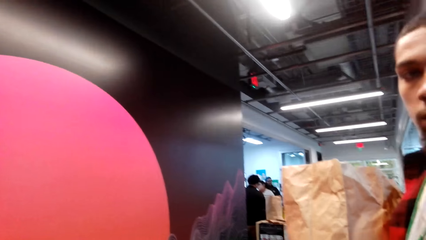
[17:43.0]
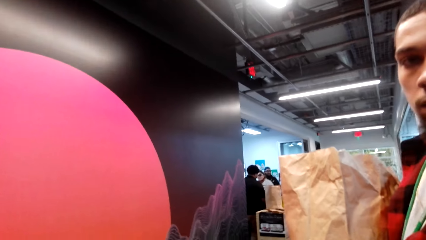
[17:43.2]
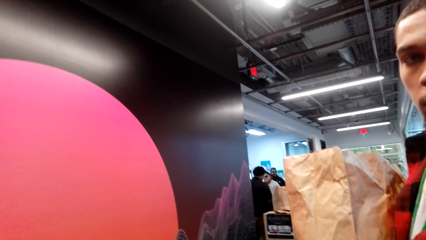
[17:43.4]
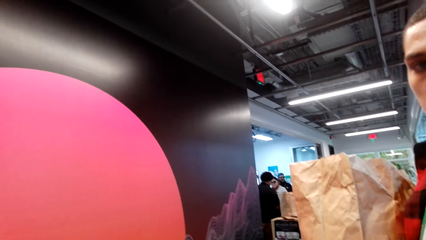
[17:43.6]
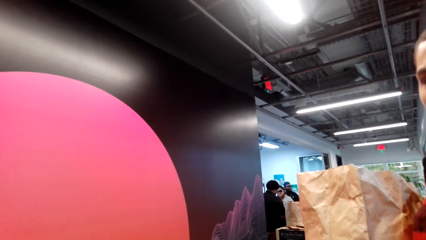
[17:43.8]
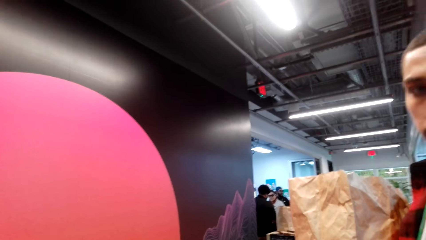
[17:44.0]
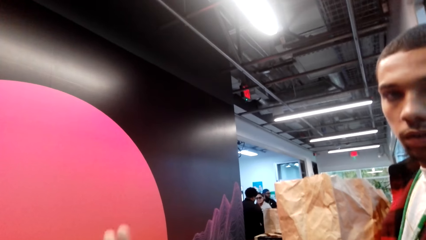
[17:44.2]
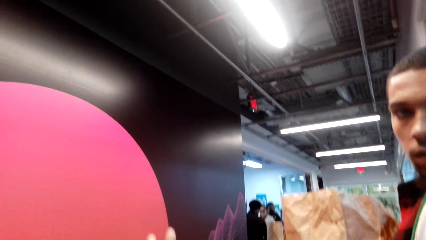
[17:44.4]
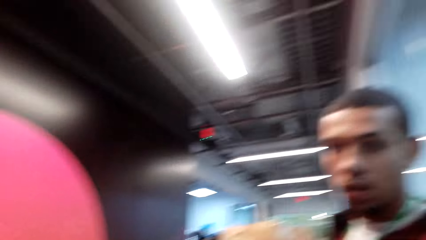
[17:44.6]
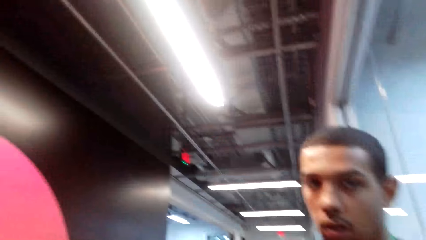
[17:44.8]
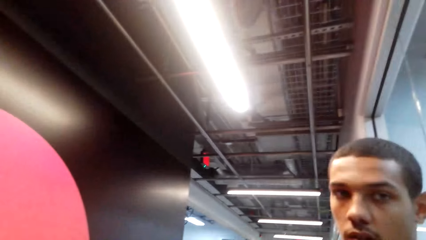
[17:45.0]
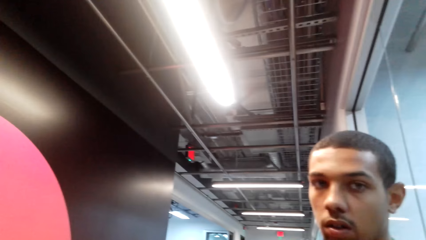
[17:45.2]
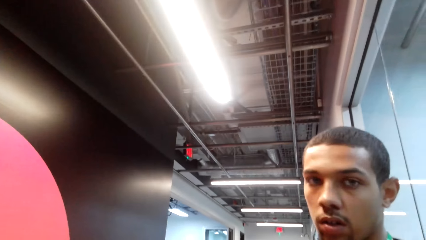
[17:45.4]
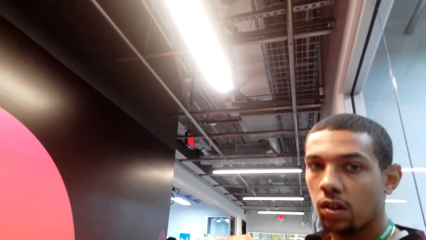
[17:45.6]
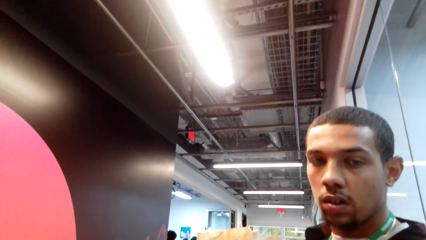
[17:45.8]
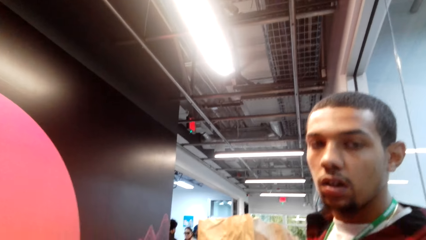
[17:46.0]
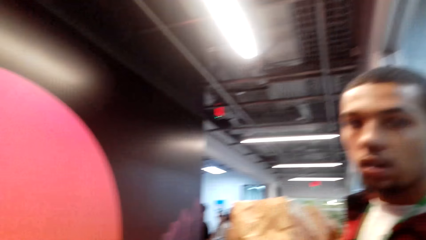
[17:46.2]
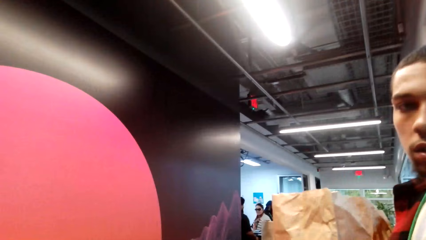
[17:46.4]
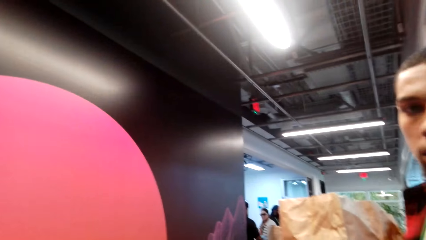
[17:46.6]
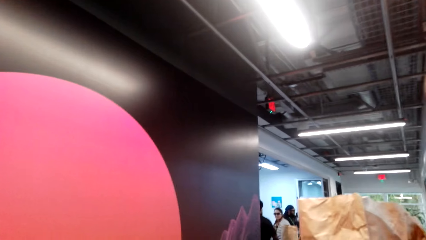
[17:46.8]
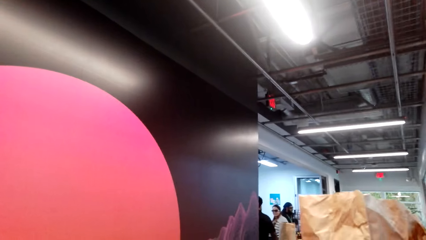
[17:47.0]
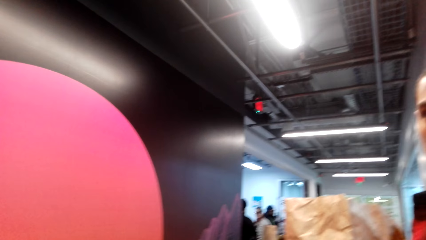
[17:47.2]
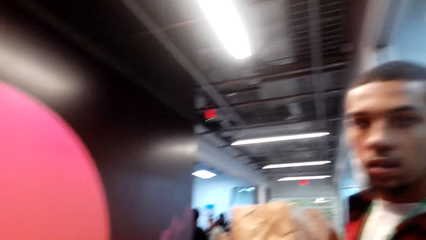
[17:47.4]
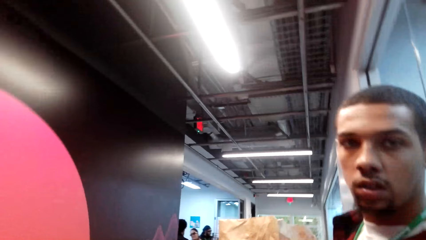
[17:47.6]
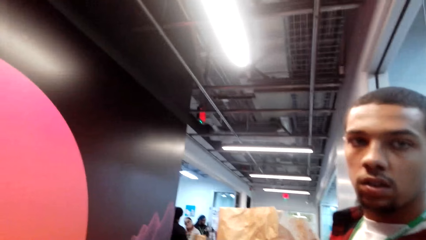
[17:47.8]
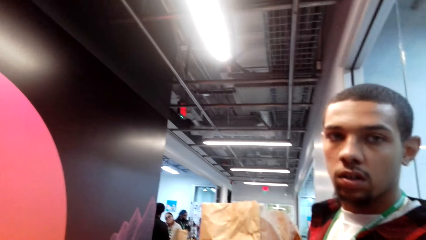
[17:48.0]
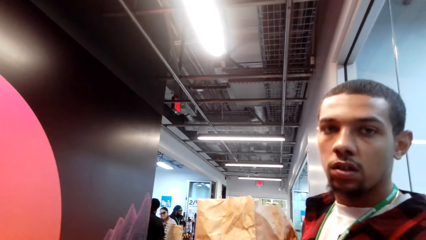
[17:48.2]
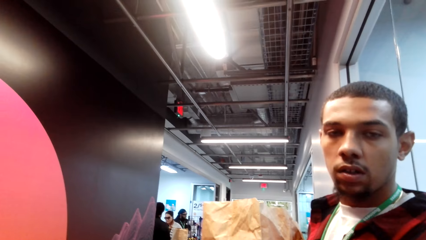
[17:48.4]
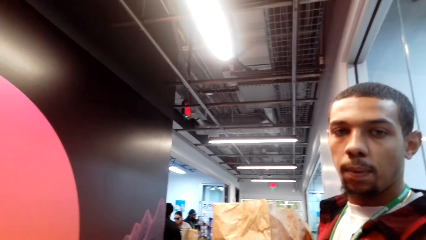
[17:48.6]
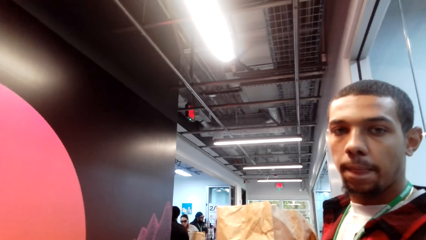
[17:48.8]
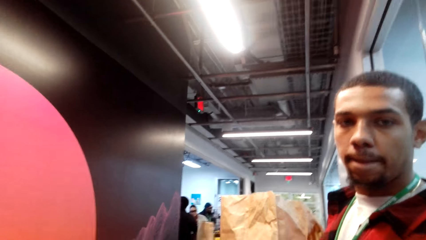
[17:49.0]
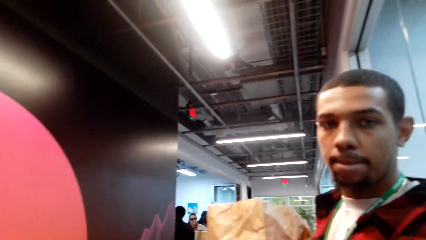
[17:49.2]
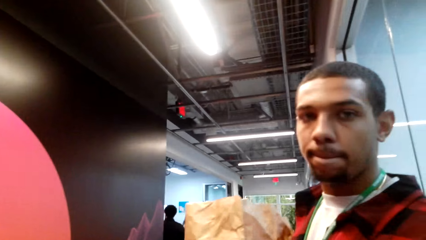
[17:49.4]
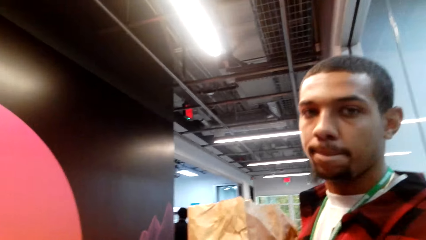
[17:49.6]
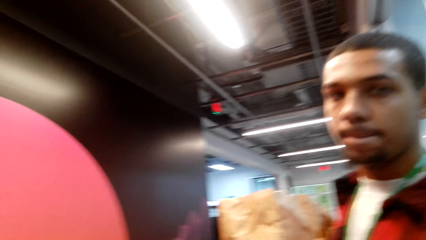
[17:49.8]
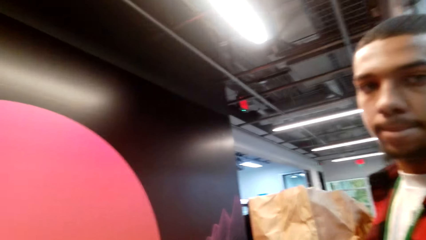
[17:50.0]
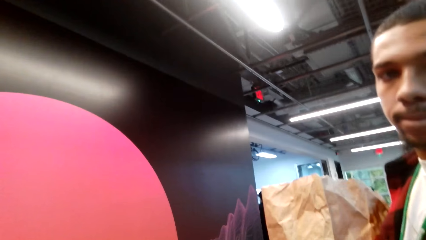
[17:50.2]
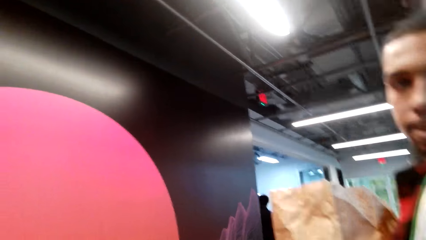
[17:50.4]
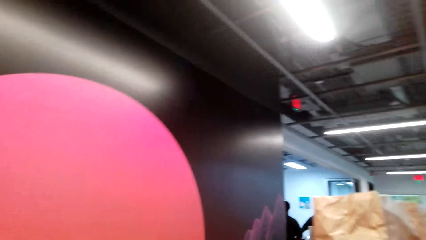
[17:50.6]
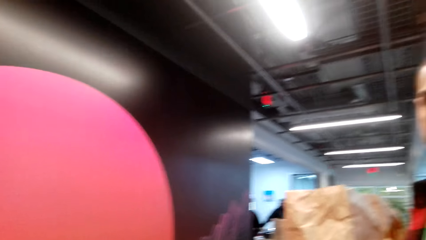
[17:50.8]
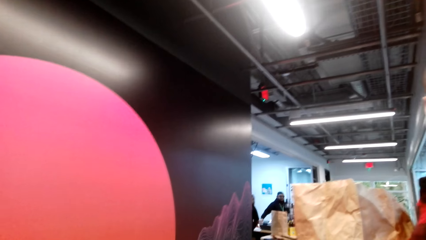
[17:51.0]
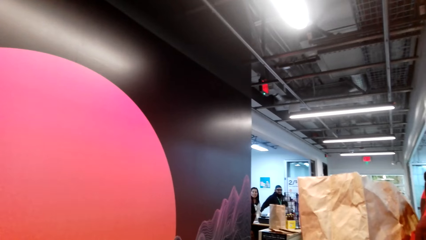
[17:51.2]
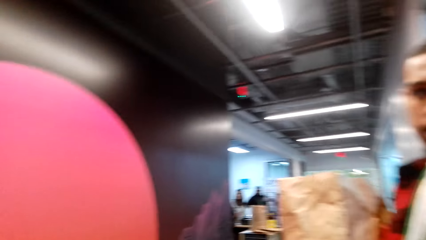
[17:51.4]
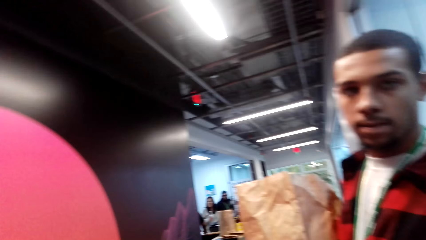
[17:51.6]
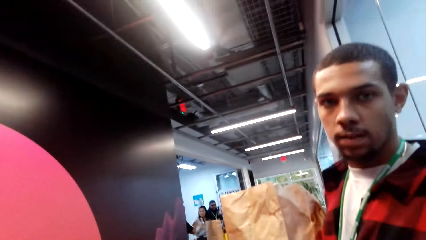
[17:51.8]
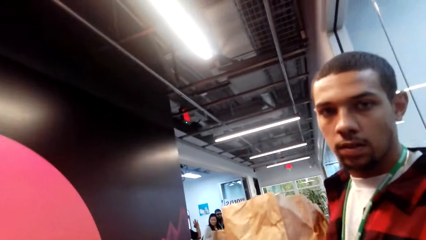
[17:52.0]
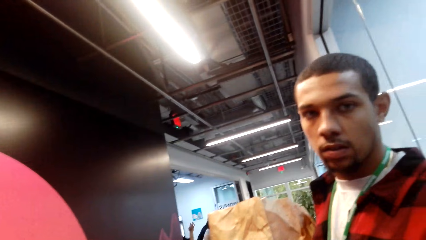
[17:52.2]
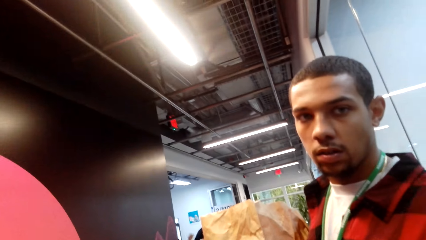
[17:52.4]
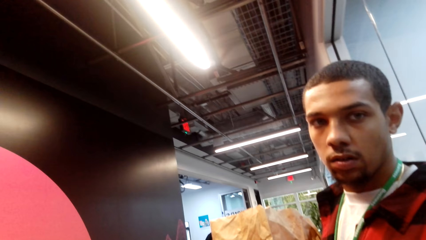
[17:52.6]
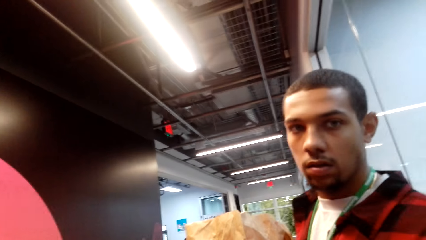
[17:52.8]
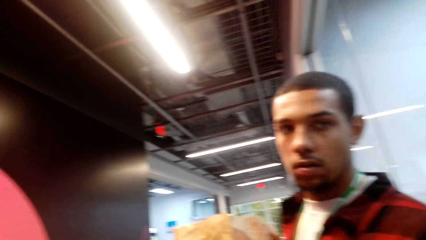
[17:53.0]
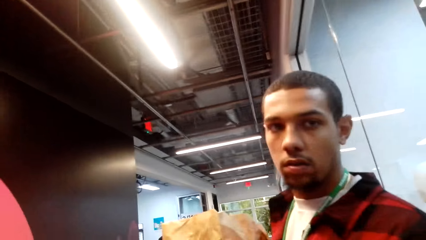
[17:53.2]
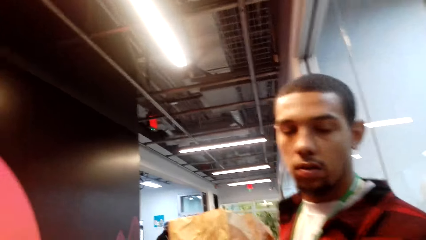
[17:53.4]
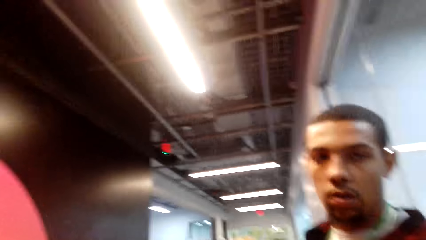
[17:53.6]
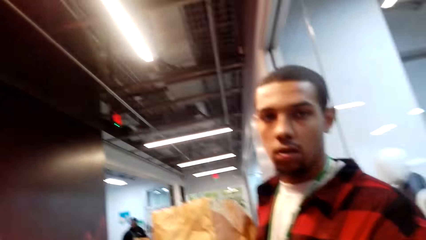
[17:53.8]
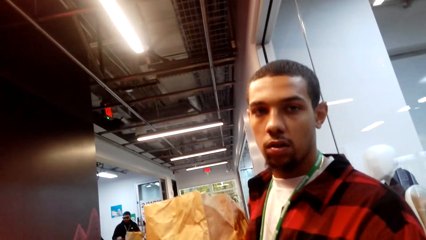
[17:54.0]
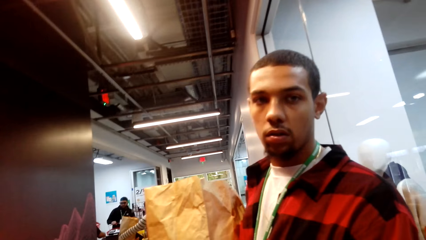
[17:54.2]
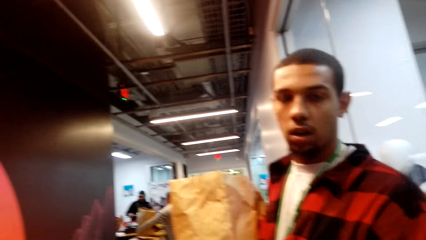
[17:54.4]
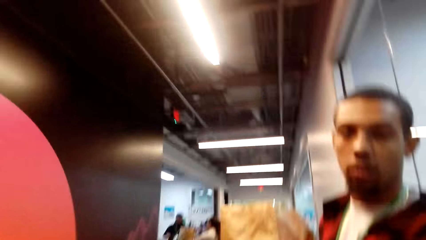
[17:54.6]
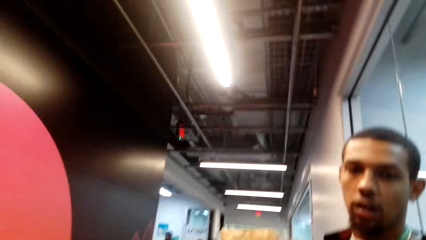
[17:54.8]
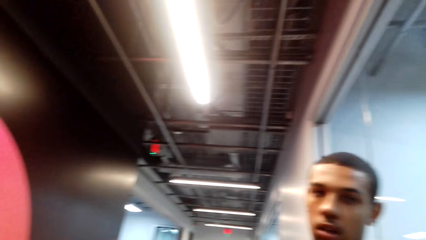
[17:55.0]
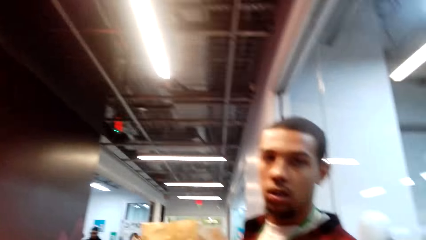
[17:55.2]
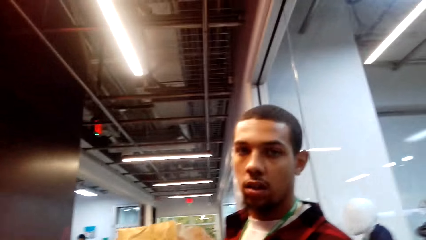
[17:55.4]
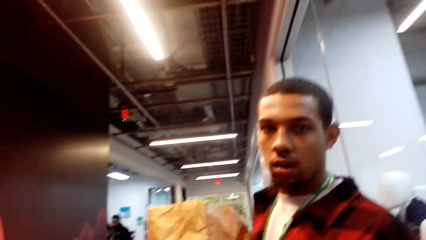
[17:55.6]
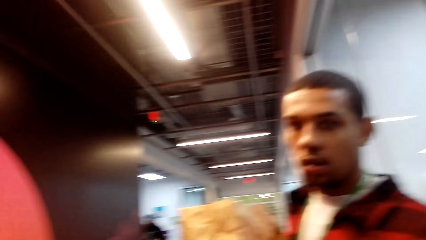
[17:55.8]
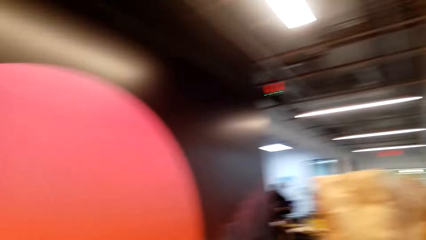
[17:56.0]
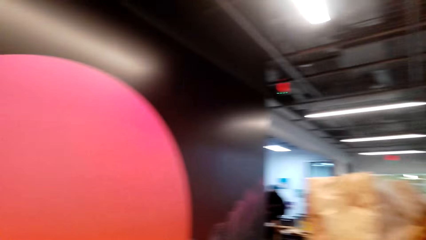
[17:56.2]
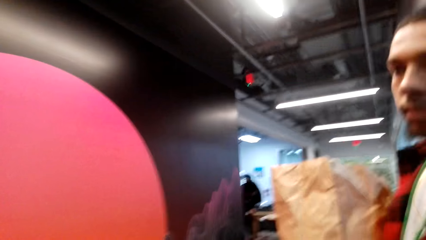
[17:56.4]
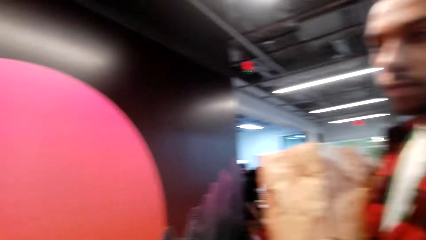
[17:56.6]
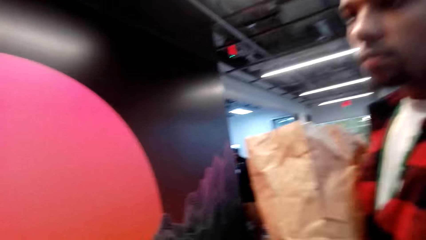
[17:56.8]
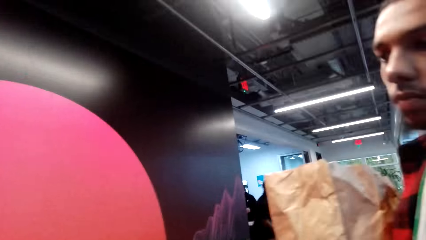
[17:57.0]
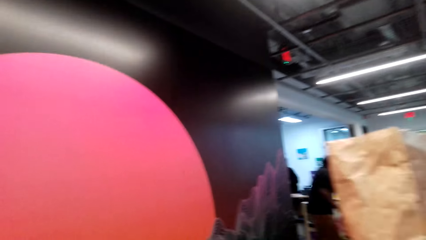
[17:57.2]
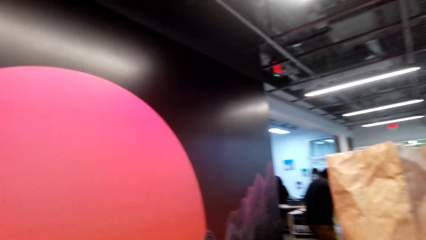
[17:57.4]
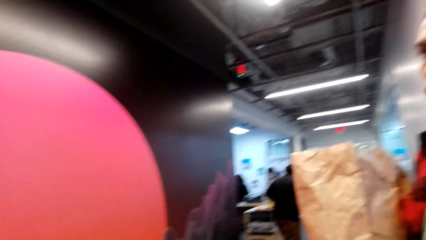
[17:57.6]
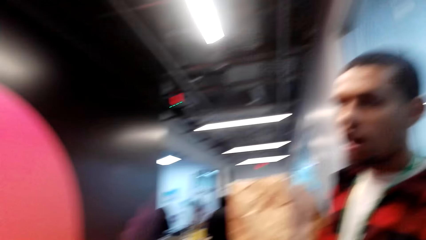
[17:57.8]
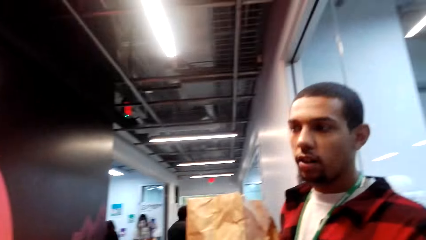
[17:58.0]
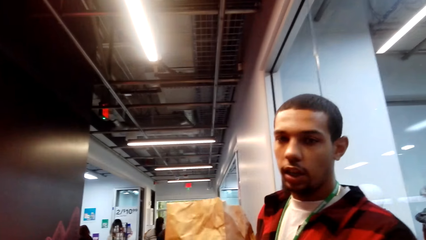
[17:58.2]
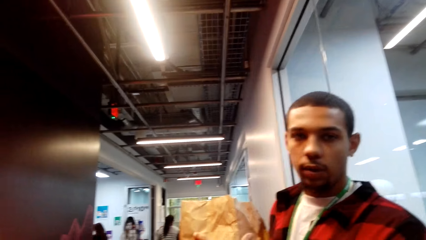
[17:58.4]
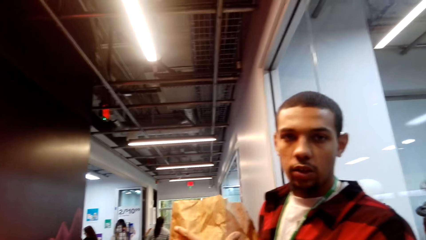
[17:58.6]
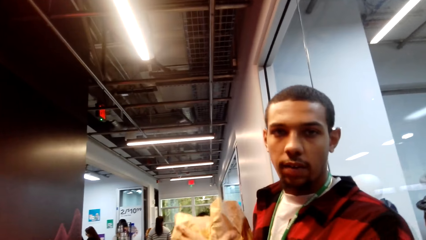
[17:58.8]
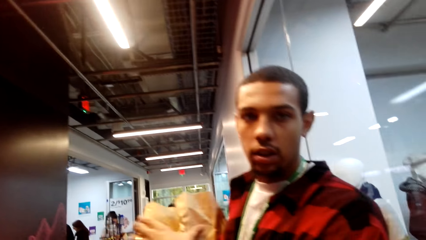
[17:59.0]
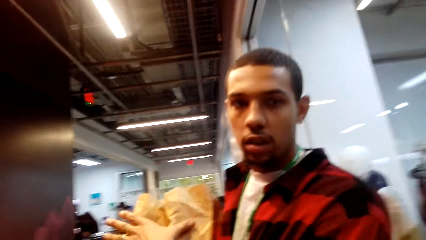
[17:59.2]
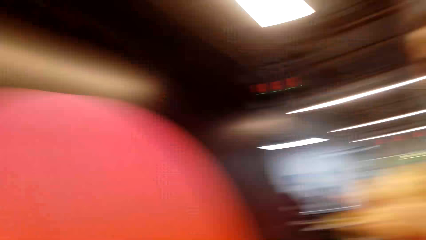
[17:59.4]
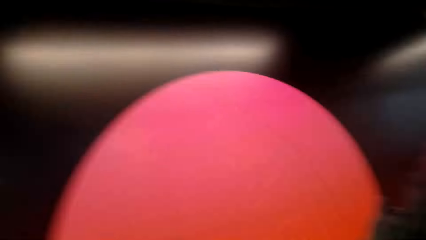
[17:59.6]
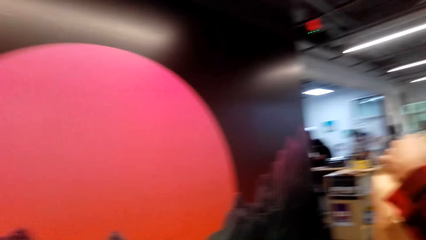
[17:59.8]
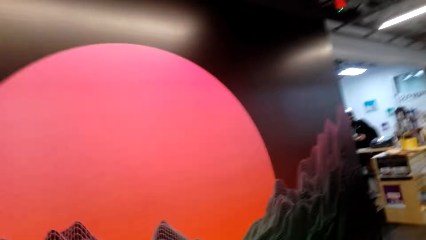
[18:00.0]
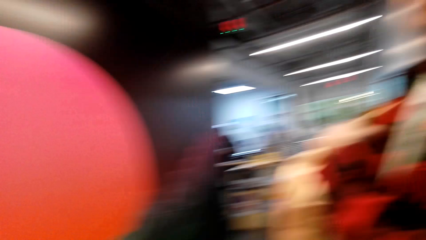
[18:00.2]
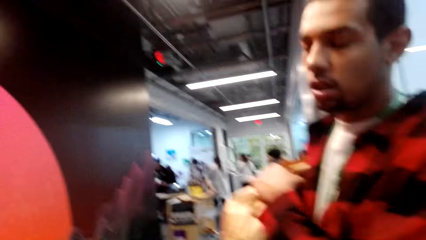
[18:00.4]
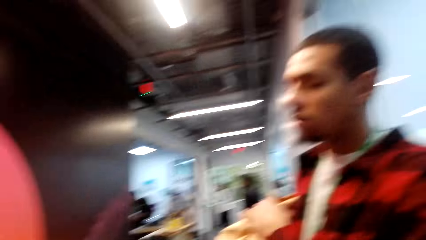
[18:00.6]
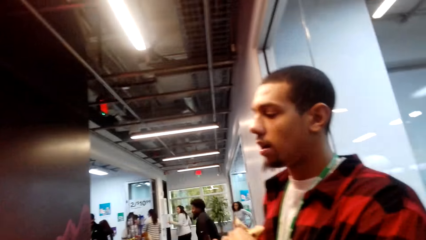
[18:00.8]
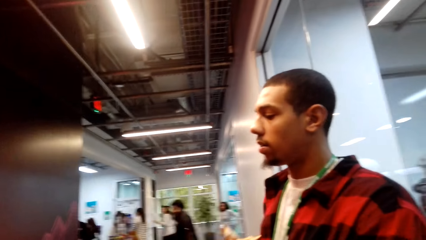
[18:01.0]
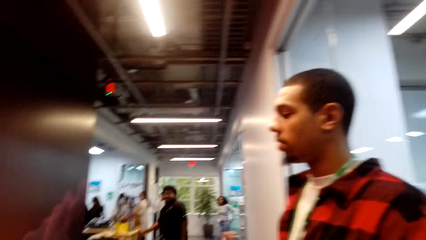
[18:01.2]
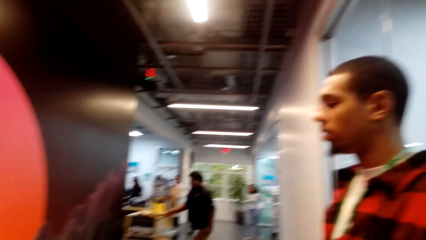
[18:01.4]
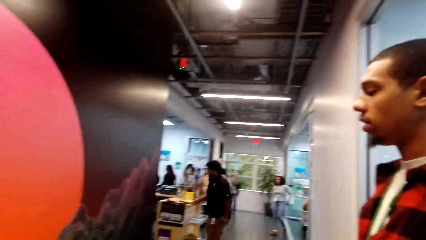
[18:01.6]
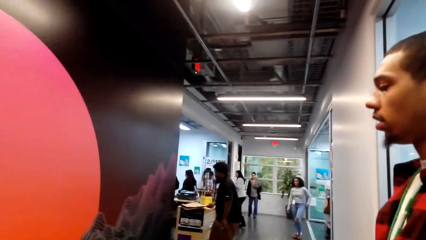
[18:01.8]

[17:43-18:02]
The camera wearer stares at a person. They look around the mall.
